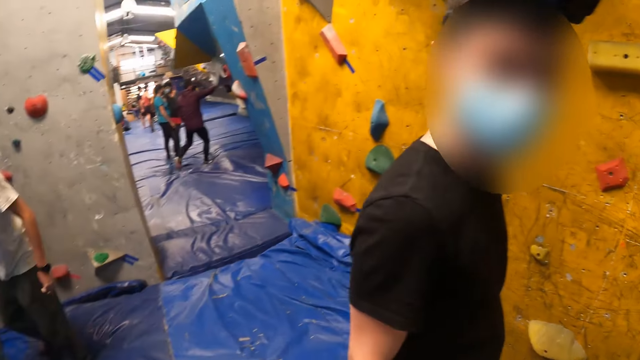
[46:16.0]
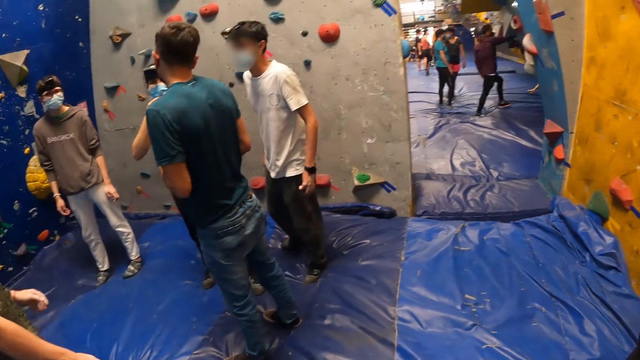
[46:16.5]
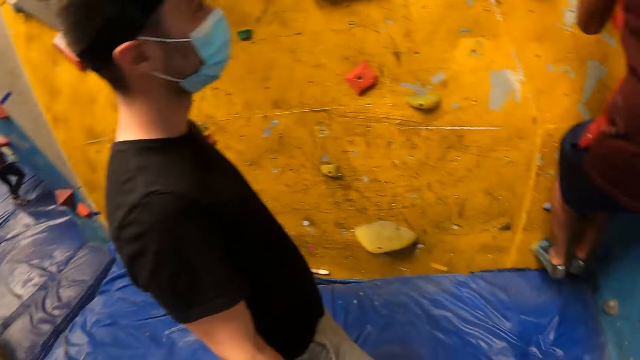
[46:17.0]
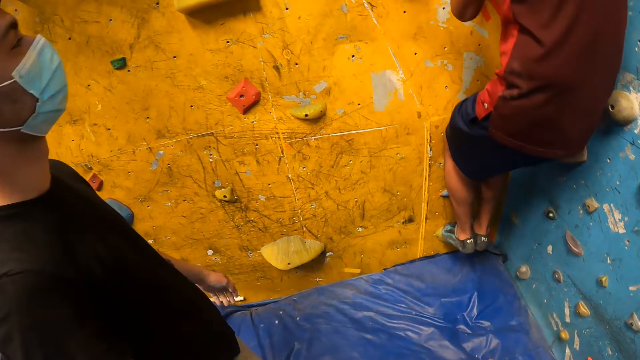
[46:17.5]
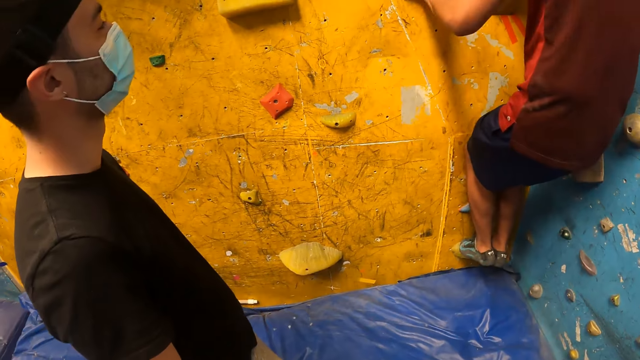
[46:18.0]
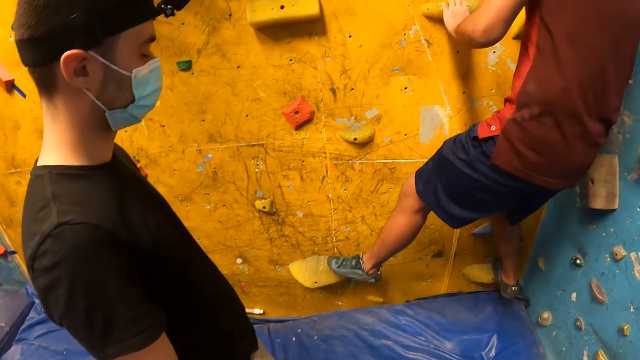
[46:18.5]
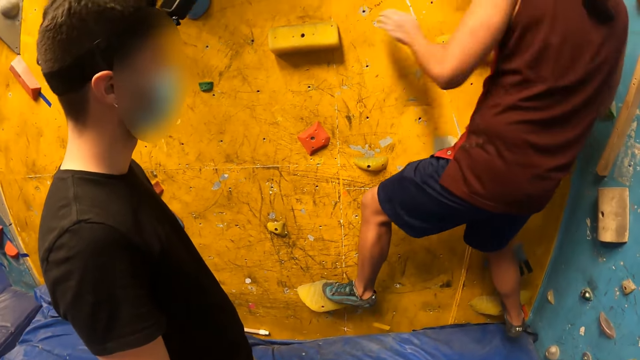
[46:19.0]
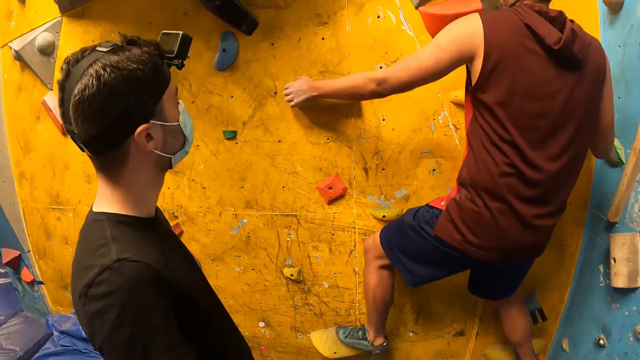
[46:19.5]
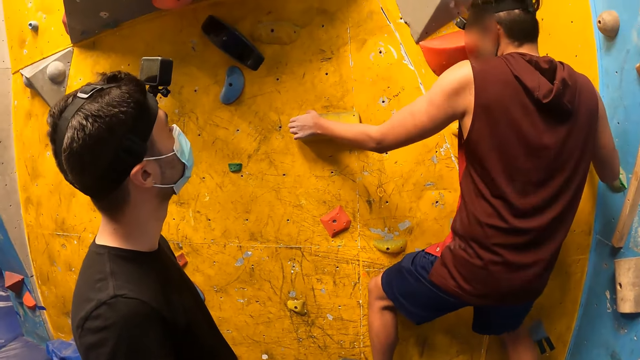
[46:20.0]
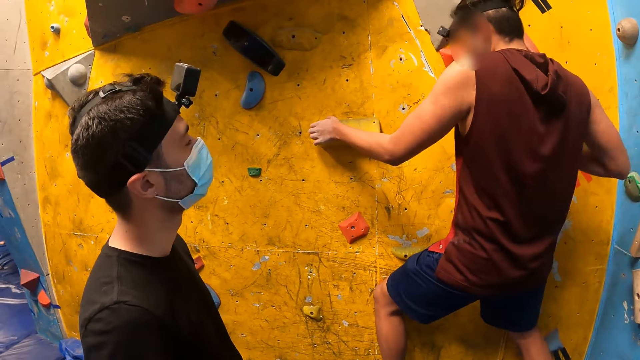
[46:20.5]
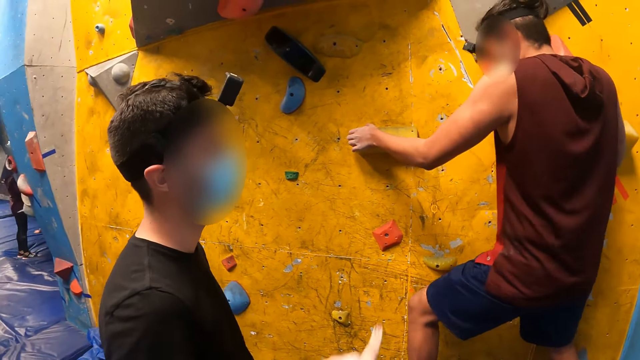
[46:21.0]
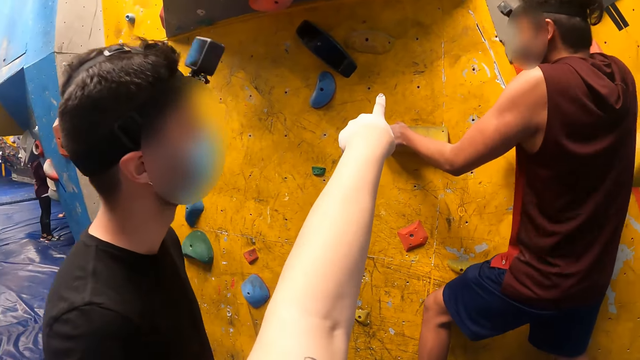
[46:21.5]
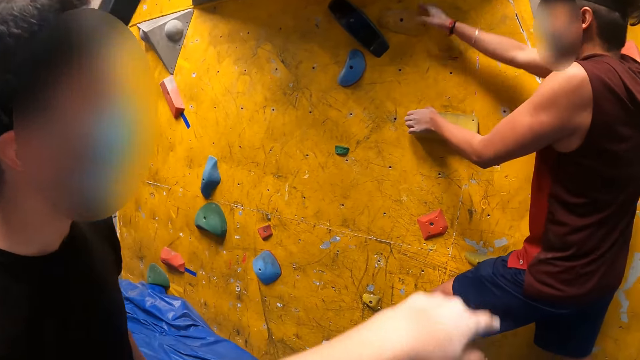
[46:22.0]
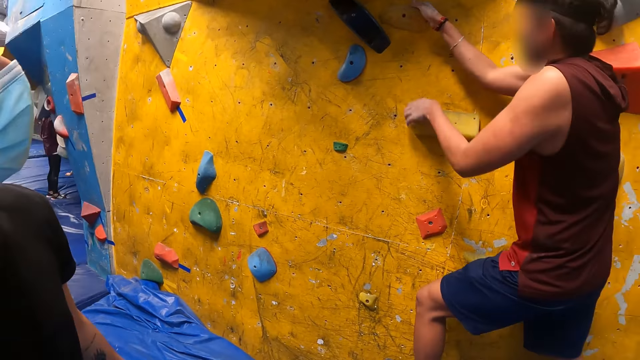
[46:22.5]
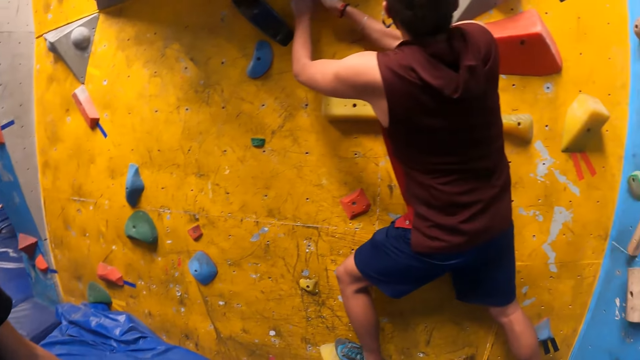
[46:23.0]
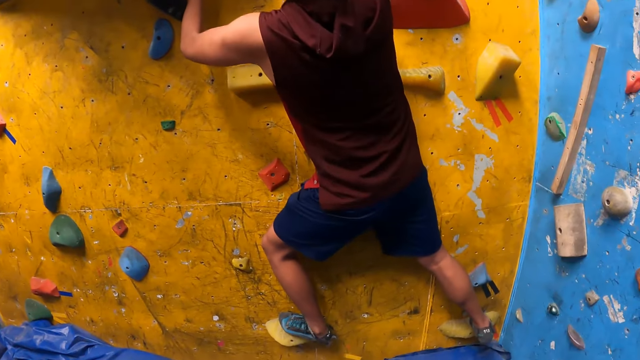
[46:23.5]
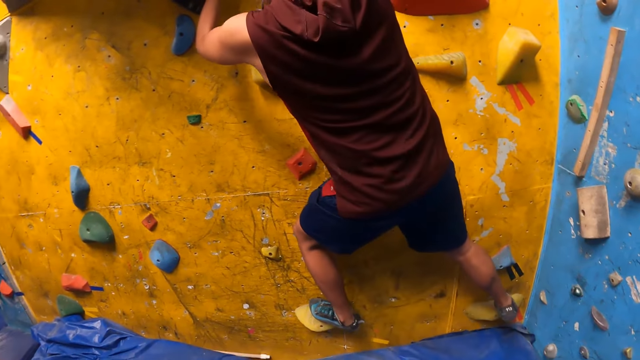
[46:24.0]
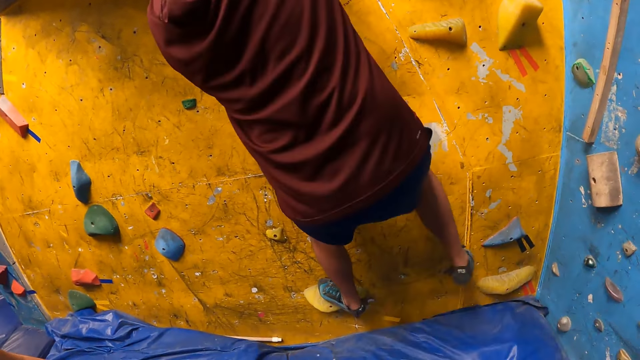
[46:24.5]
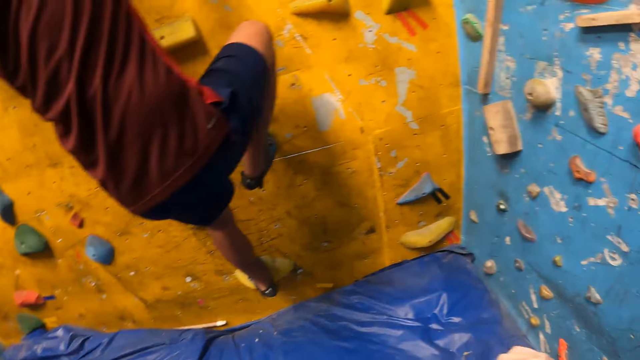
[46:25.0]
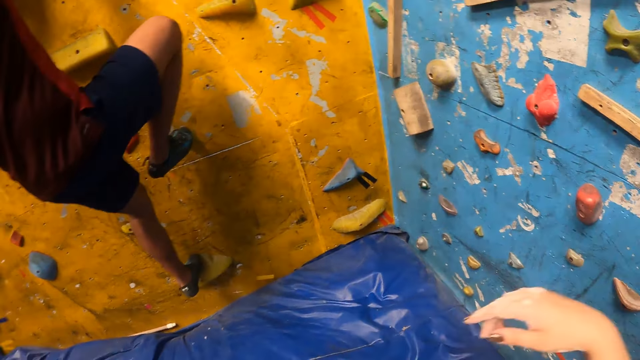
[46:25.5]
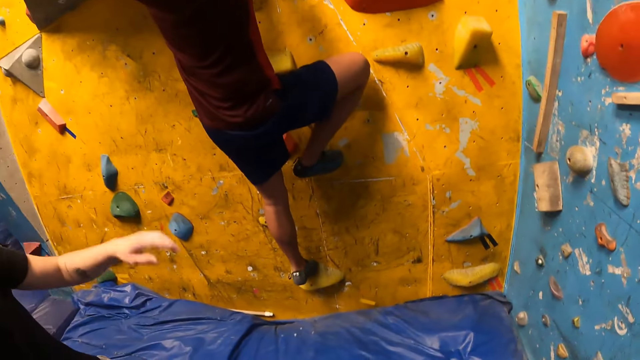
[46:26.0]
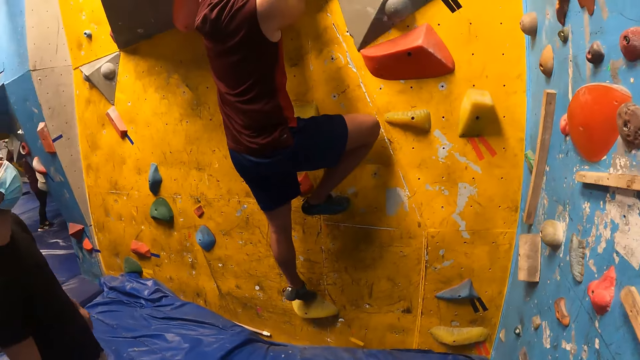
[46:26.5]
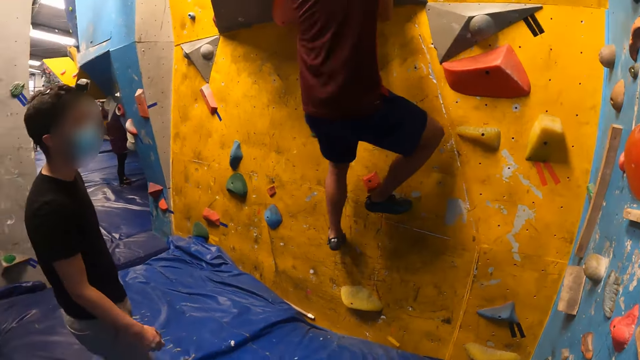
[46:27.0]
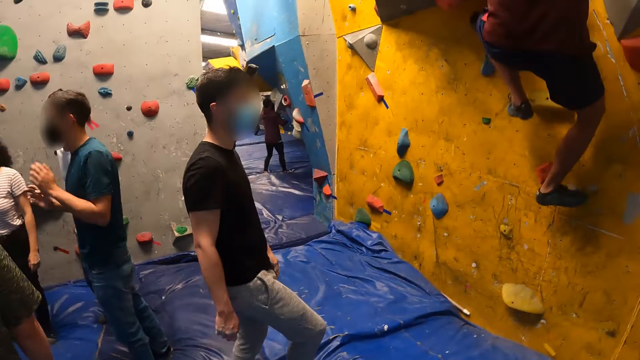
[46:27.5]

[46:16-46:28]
A man shakes his head. The camera wearer looks around. Another man climbs the wall. The camera wearer points at something on the wall. The other man climbs the wall.

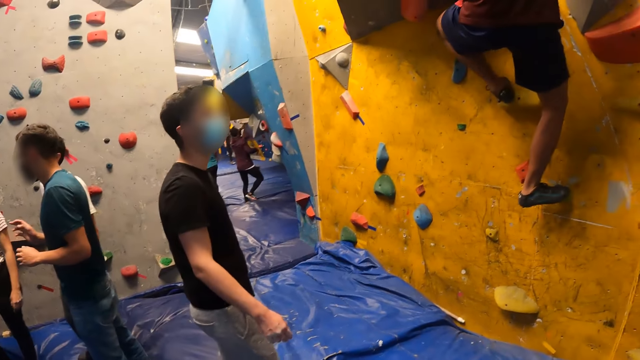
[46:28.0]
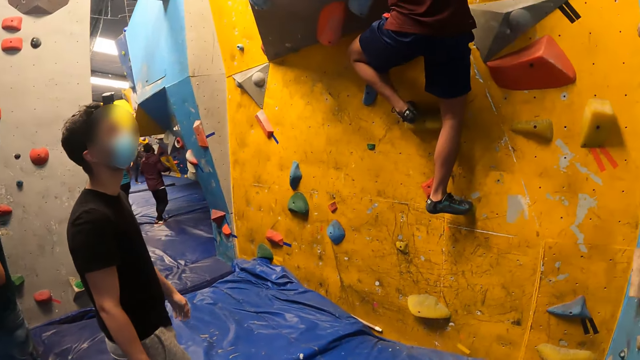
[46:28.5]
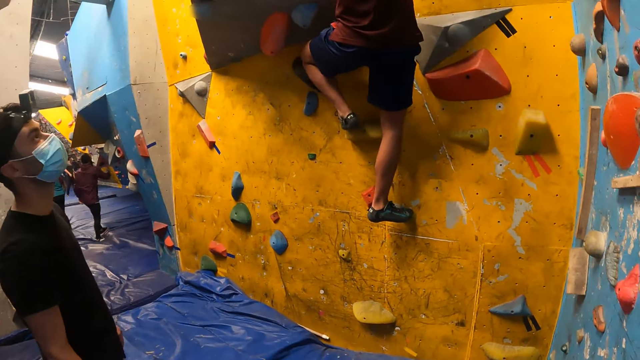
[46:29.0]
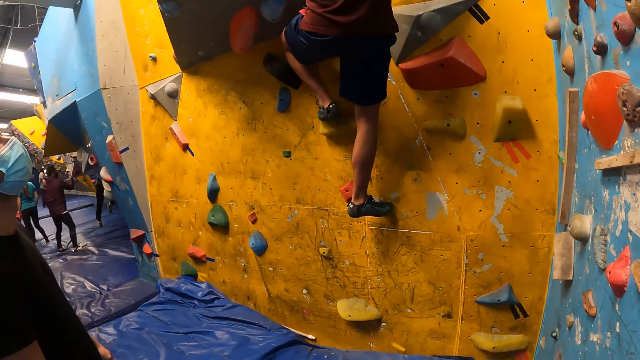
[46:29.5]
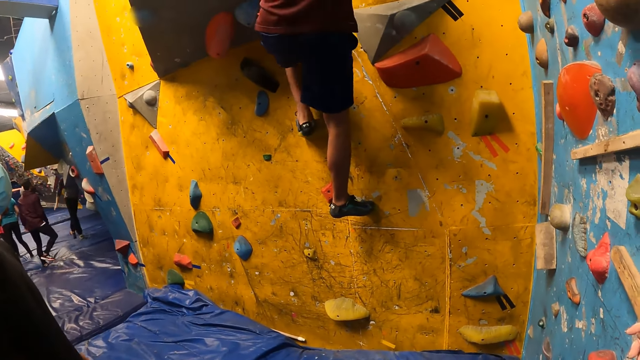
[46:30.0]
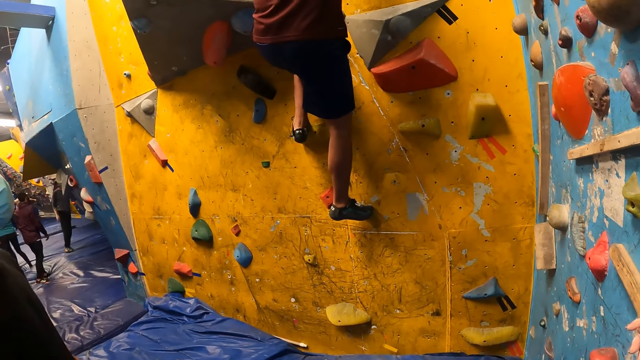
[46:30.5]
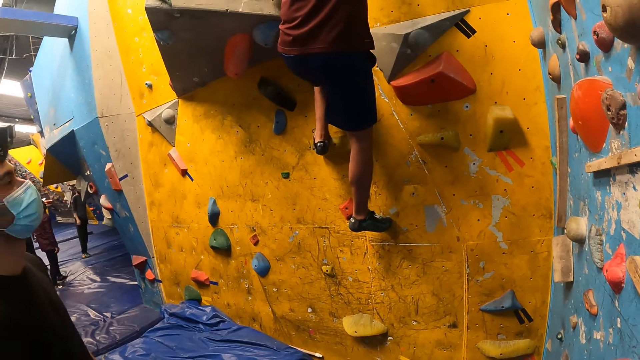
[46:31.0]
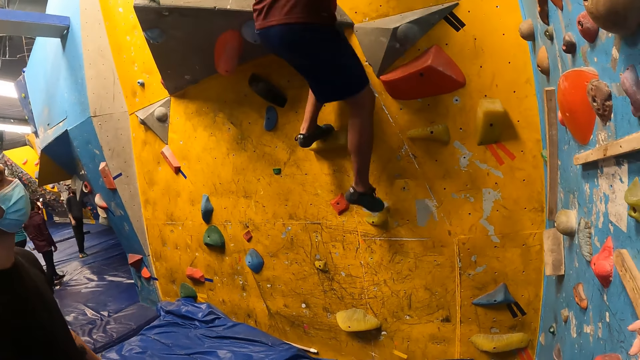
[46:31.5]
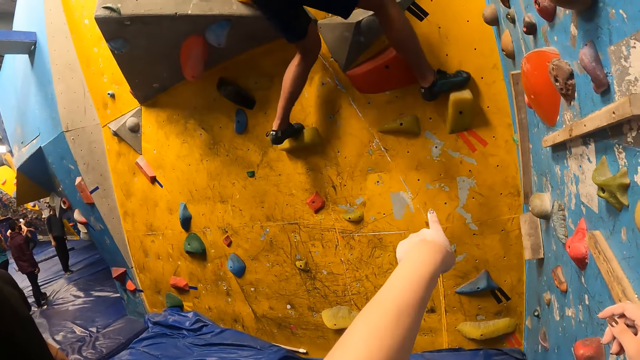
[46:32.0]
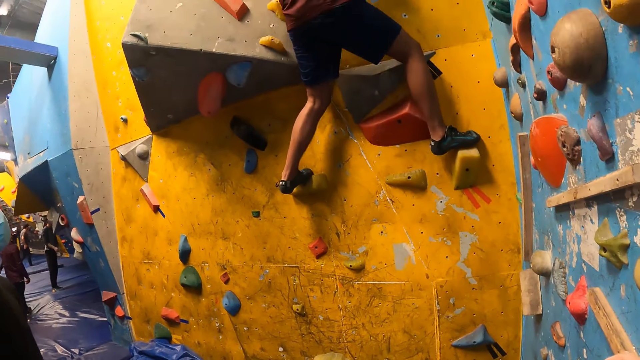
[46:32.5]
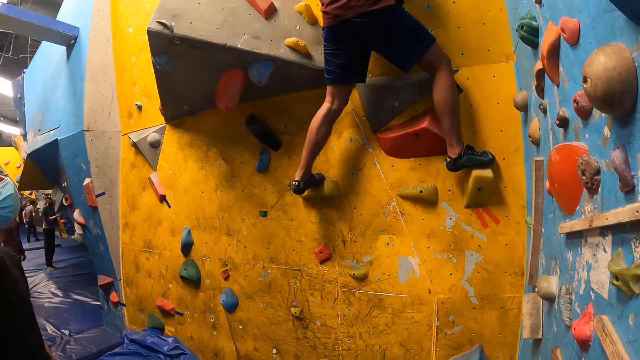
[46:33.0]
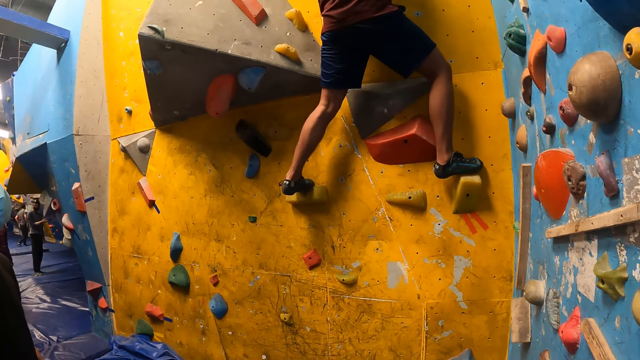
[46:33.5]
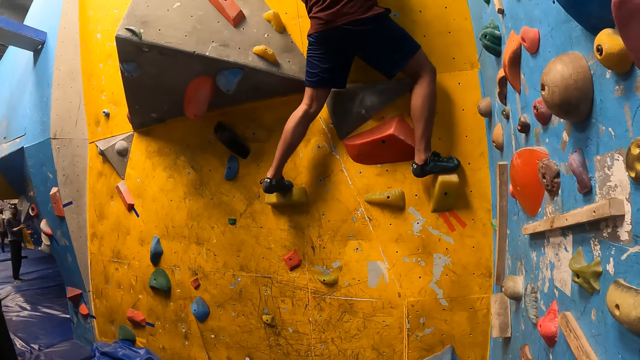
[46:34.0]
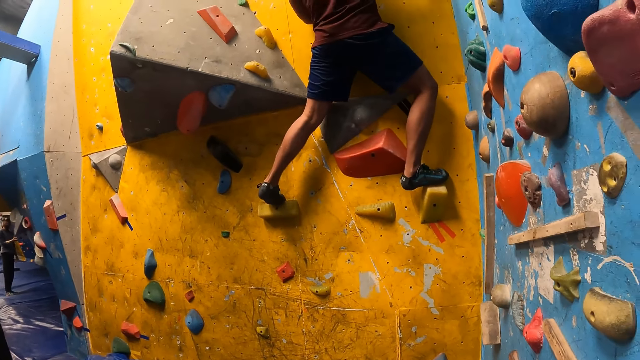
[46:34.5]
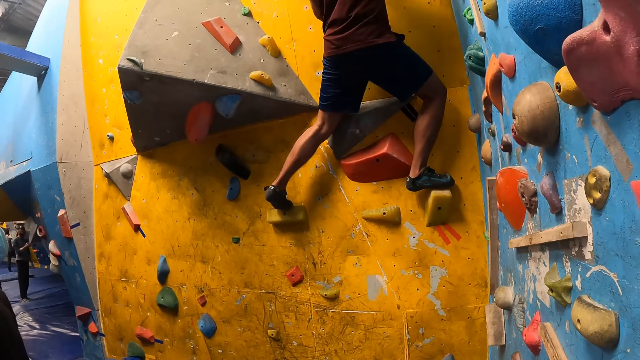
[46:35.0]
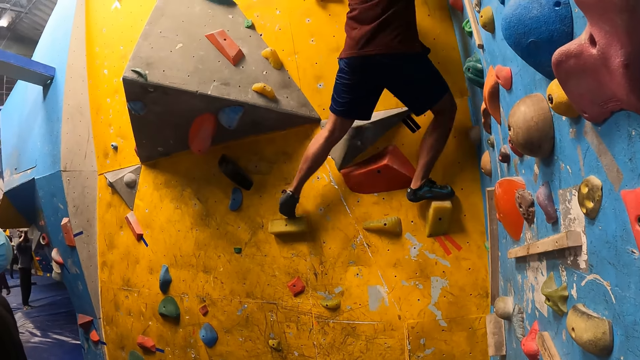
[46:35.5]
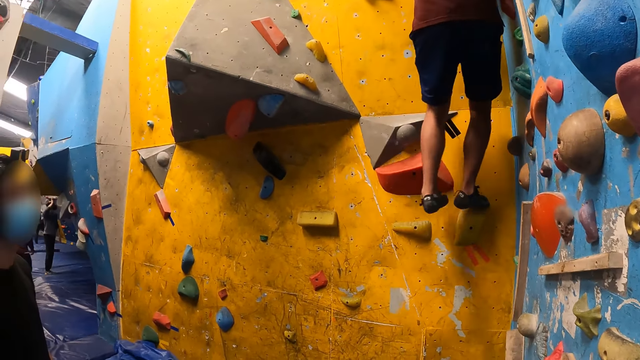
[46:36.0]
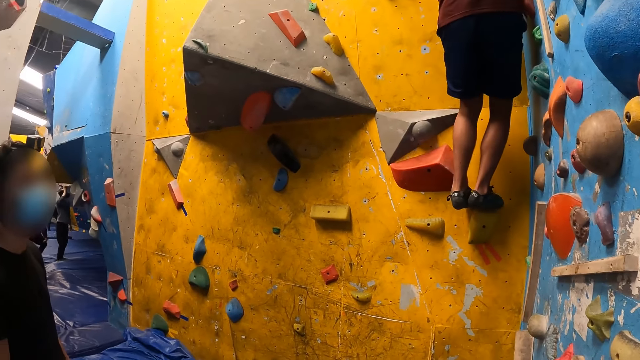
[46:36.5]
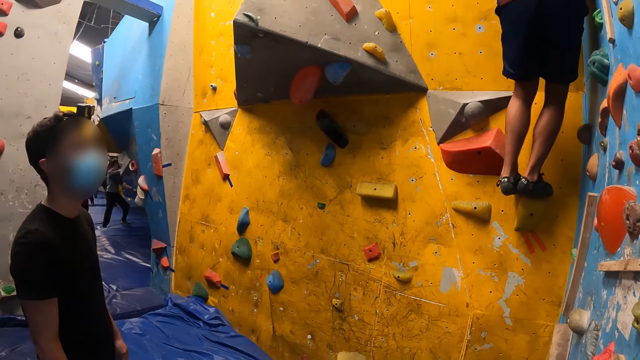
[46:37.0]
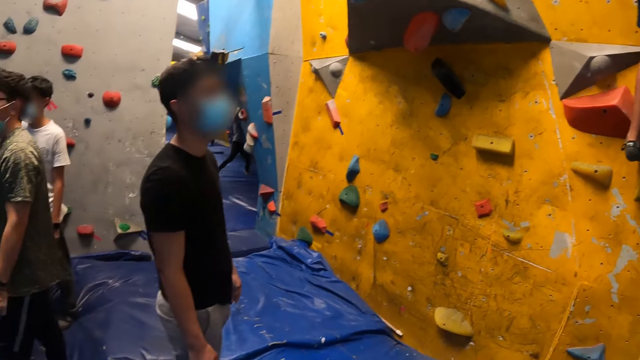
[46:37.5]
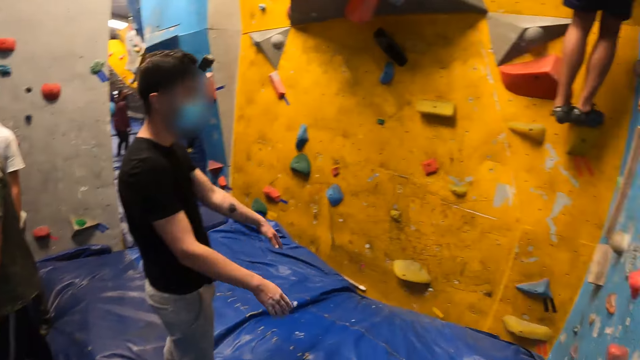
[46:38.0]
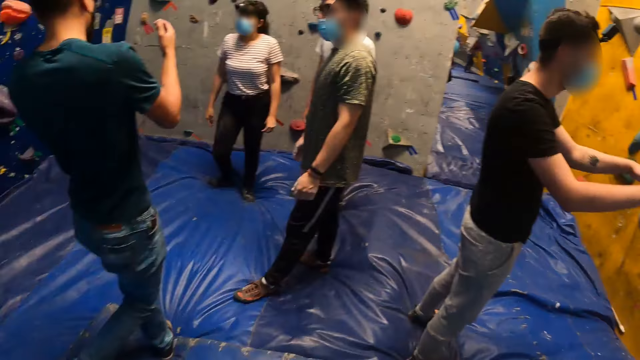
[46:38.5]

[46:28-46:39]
The camera wearer points at something. A man climbs the wall. Another man raises hands.
